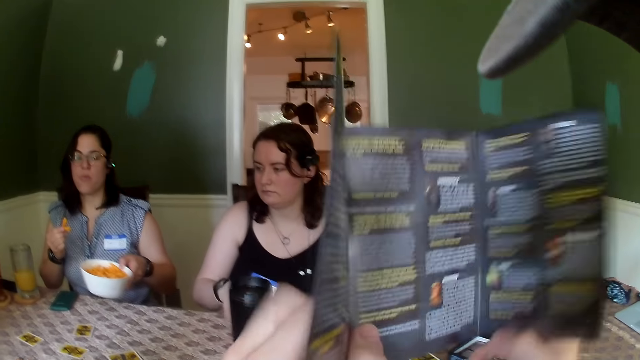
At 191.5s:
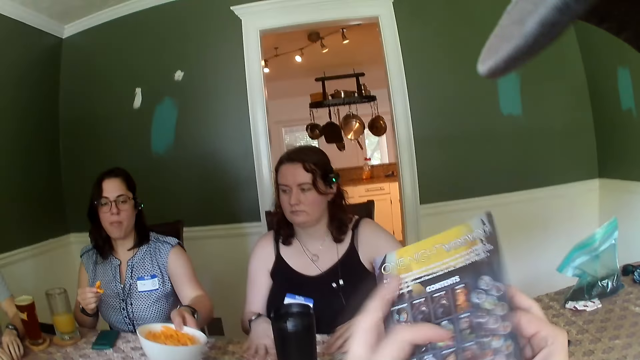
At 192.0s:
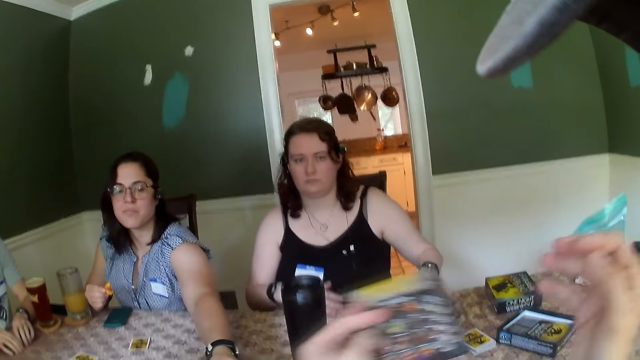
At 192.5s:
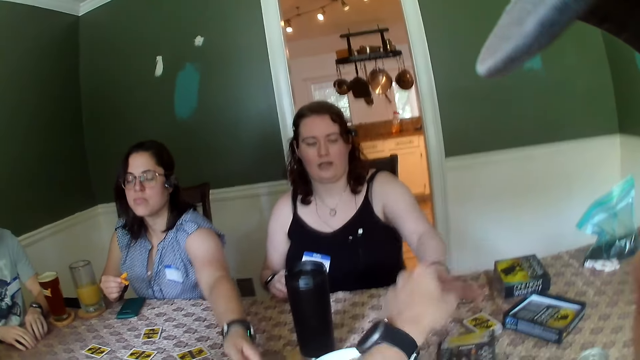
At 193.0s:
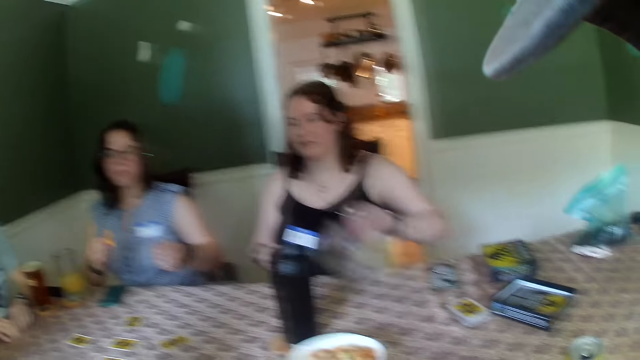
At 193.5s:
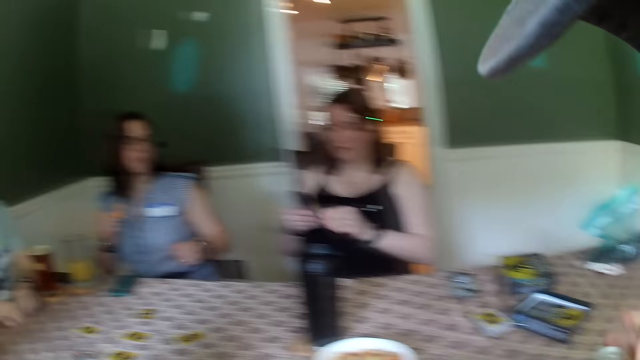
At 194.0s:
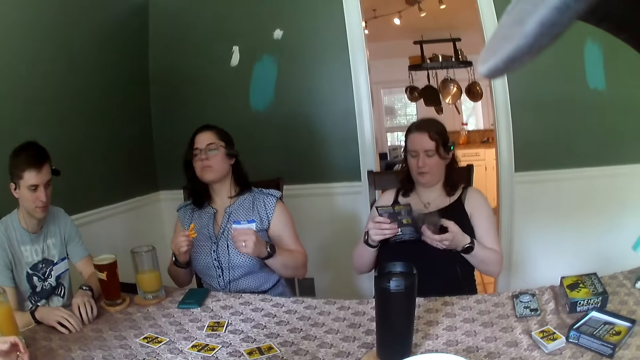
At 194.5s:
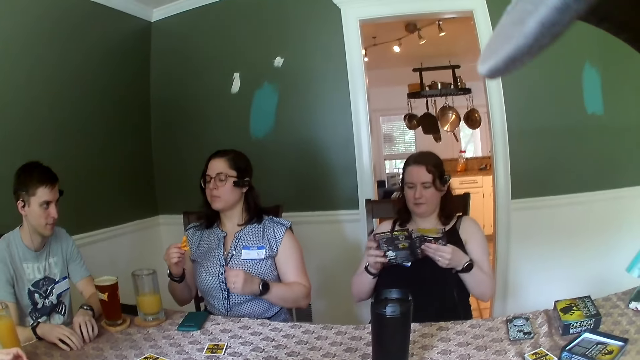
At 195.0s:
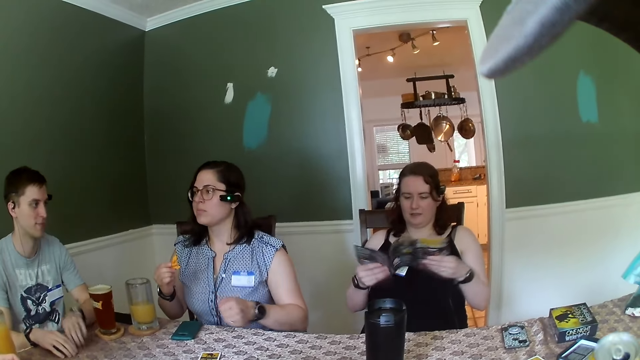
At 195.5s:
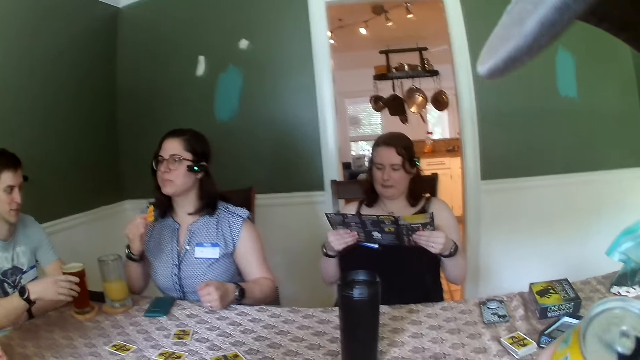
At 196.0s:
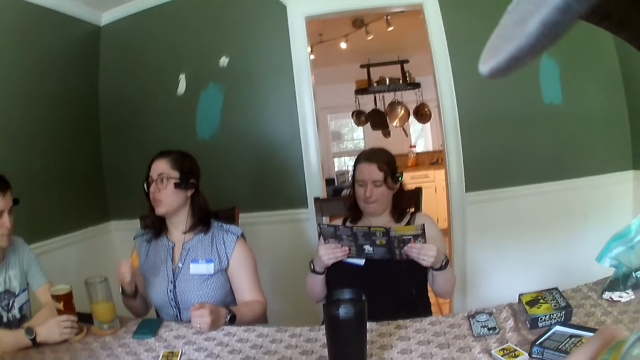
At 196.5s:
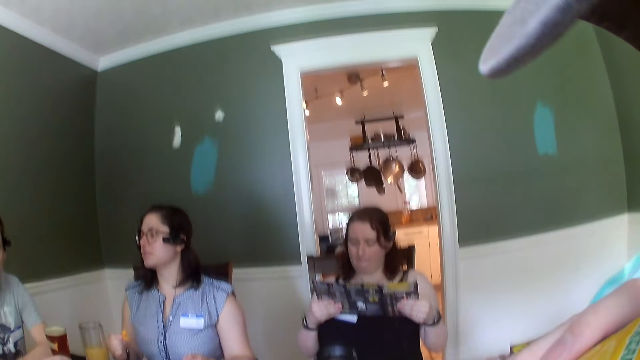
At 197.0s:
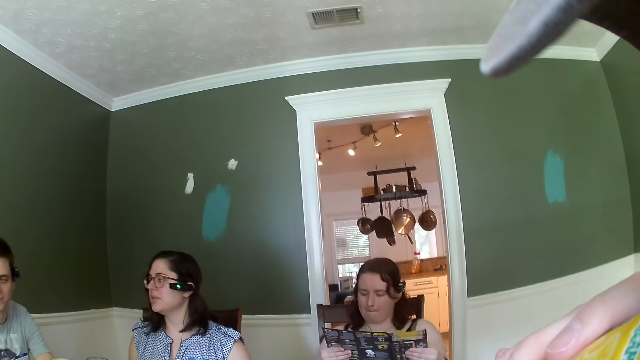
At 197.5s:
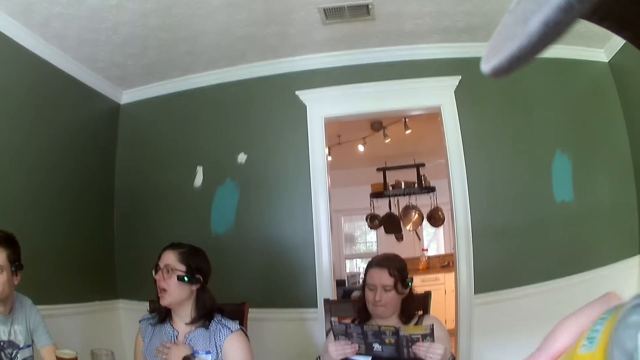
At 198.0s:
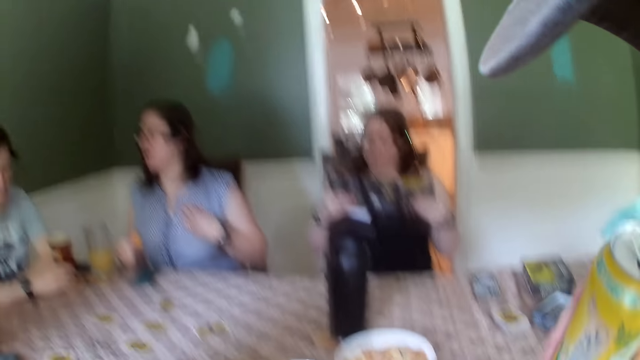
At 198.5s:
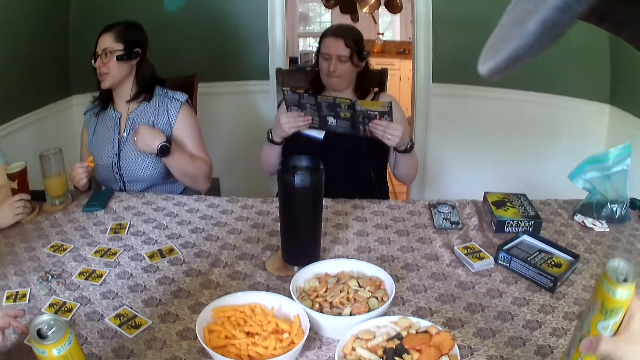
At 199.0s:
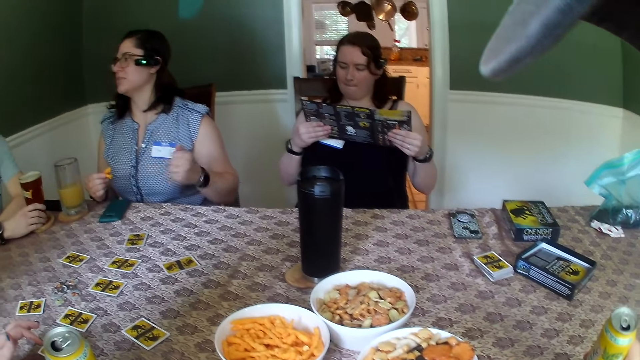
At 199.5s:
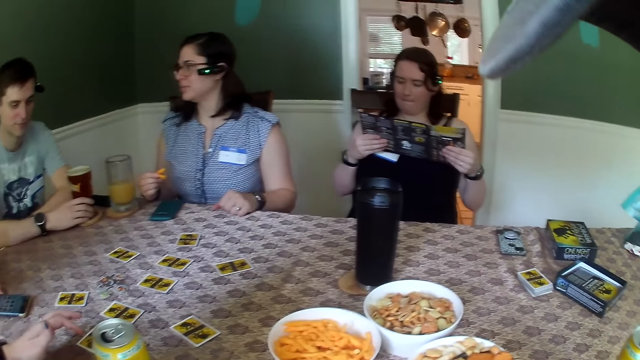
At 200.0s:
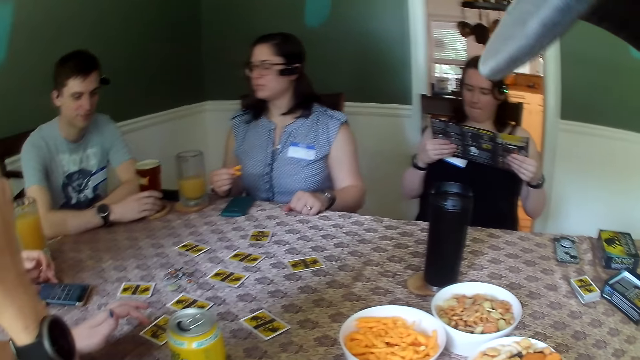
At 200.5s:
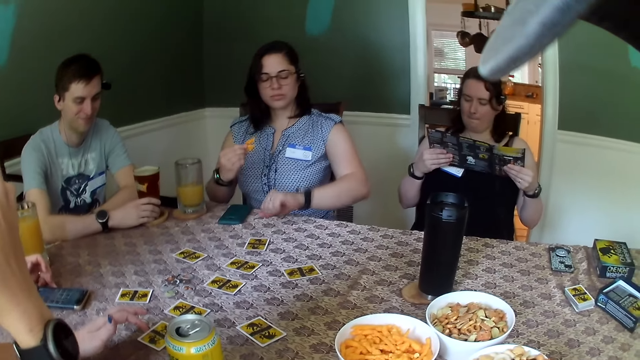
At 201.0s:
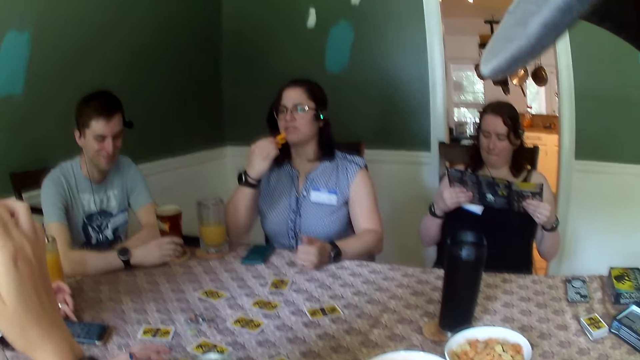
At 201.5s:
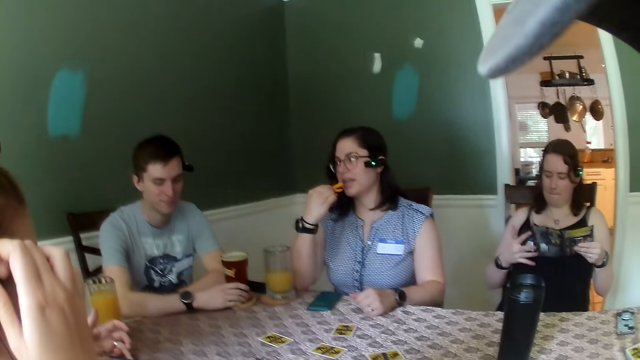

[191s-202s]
The camera wearer folds the paper in hands together. A woman drops the bowl on the table with her left hand. The camera wearer drops the paper on the table with his right hand. Another woman picks up the paper on the table with her left hand, and opens the paper with both hands. A third woman converses with the first woman. Someone talks.

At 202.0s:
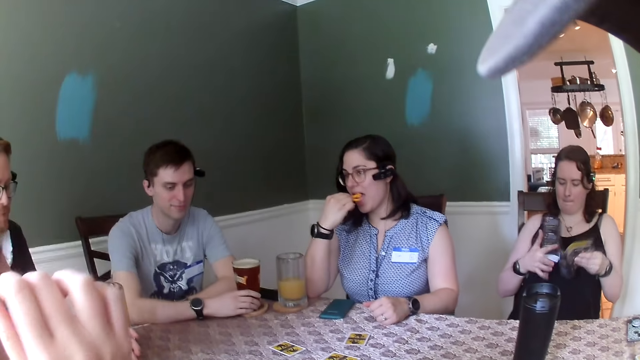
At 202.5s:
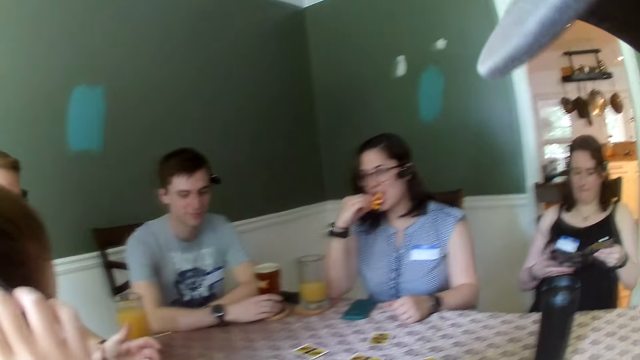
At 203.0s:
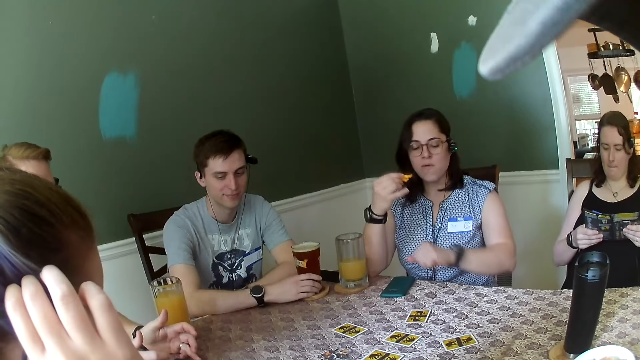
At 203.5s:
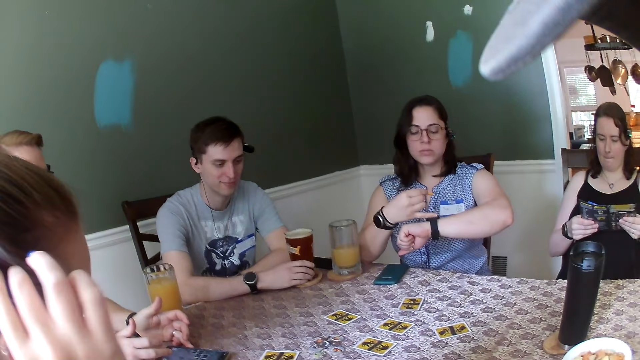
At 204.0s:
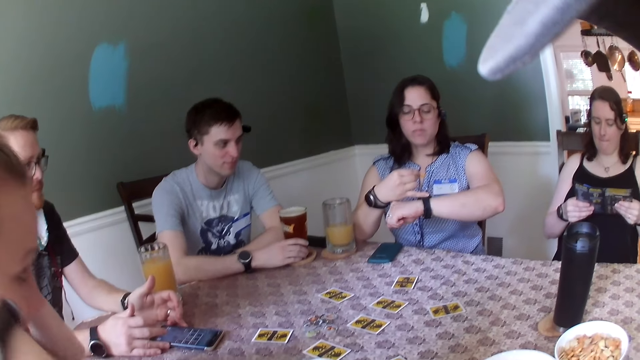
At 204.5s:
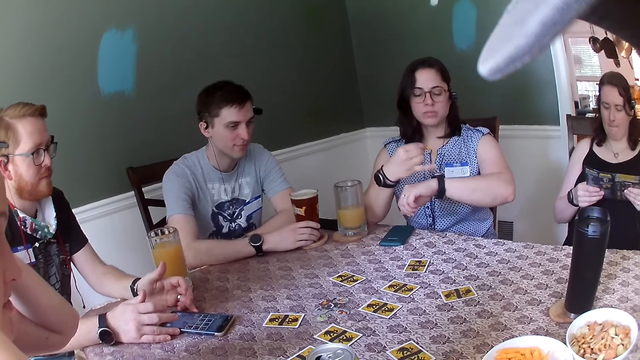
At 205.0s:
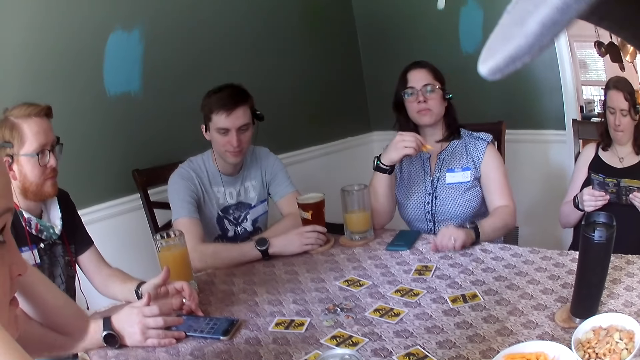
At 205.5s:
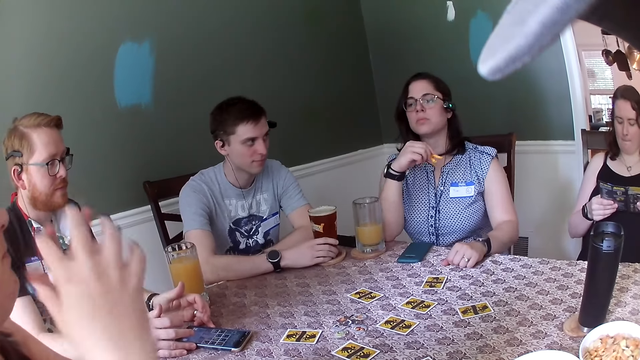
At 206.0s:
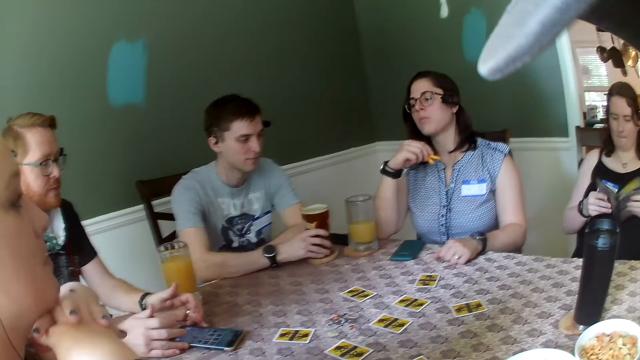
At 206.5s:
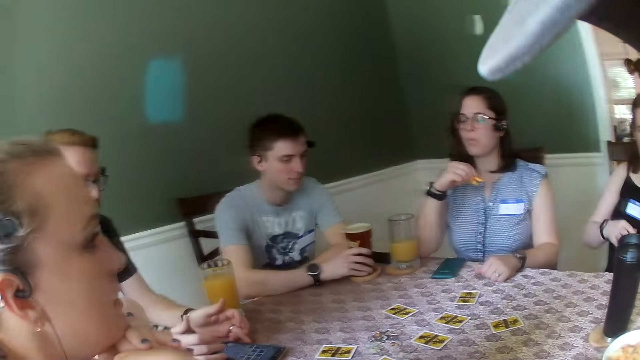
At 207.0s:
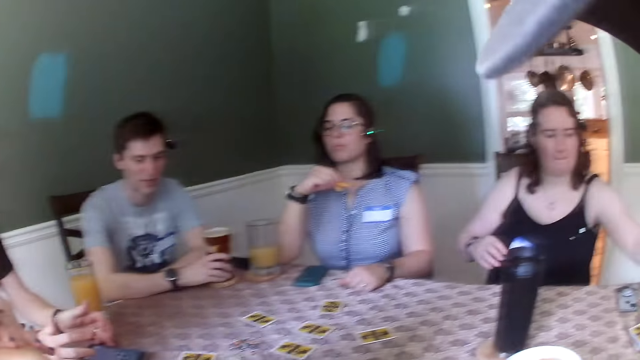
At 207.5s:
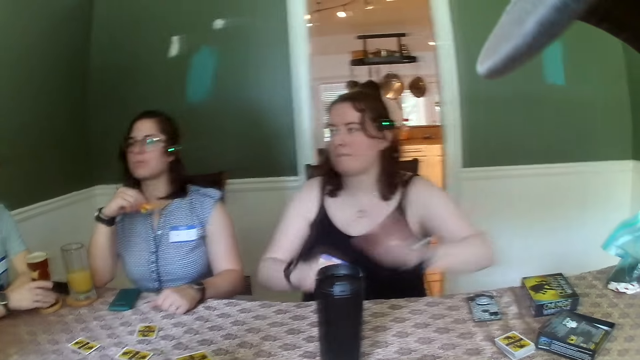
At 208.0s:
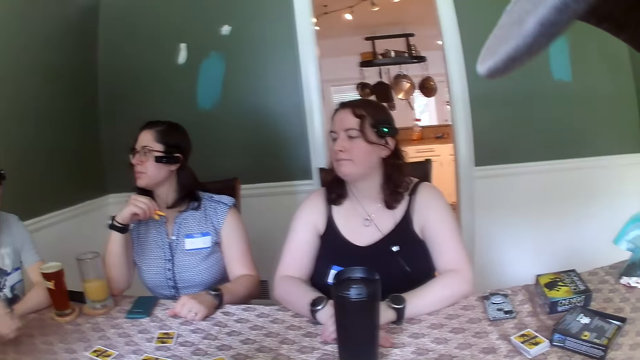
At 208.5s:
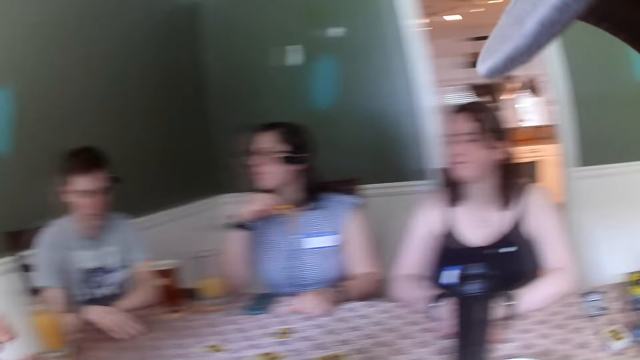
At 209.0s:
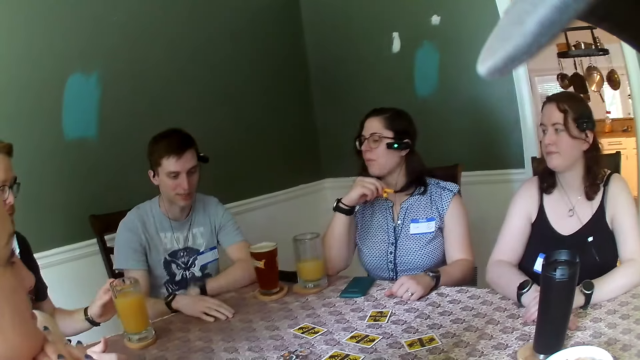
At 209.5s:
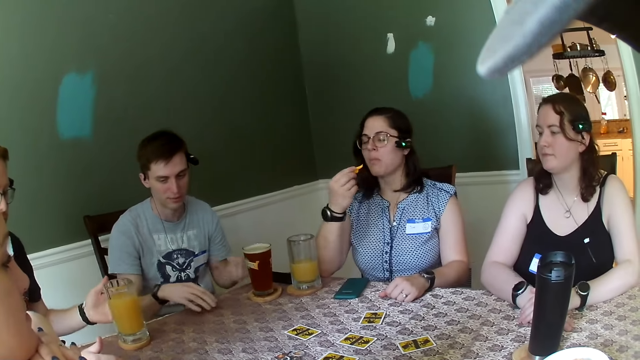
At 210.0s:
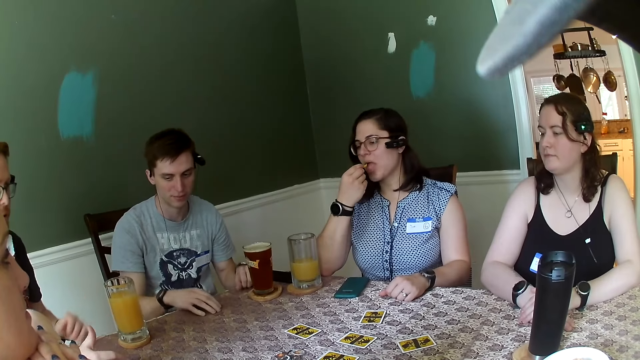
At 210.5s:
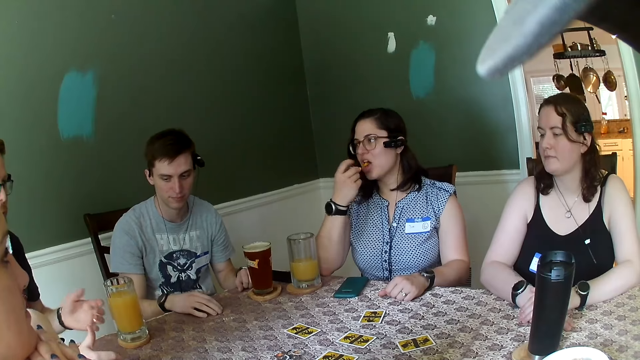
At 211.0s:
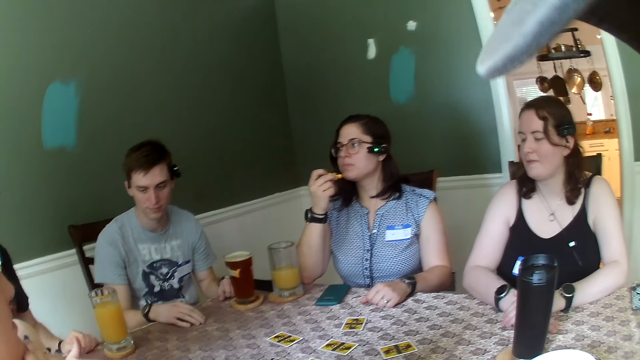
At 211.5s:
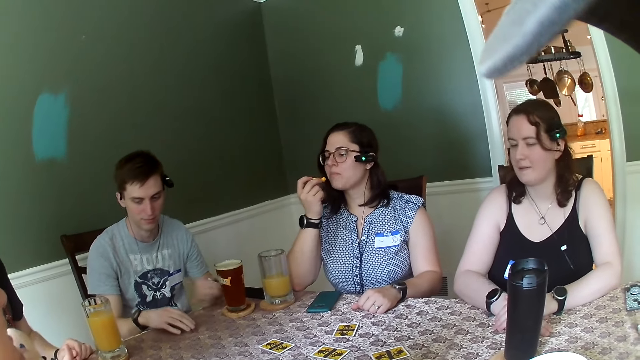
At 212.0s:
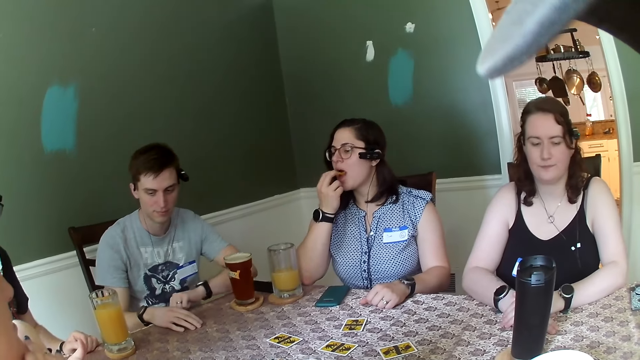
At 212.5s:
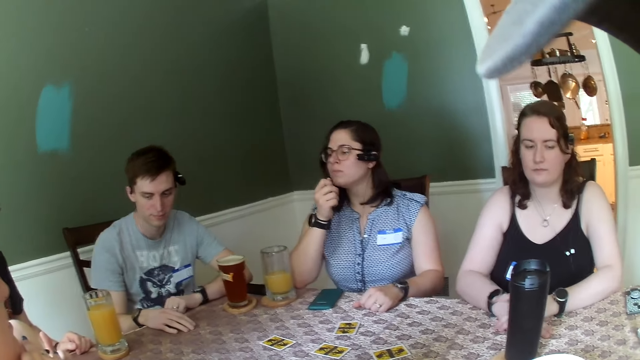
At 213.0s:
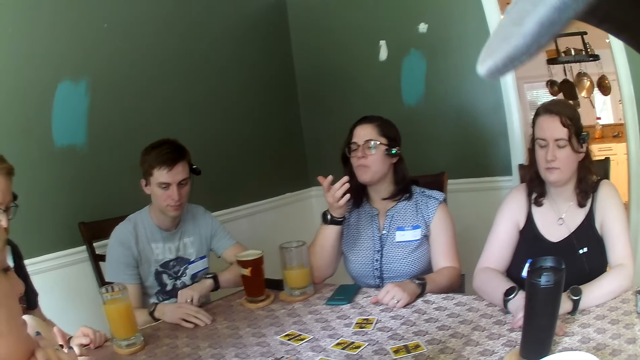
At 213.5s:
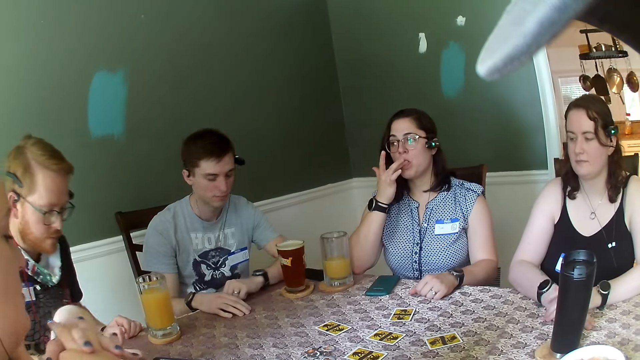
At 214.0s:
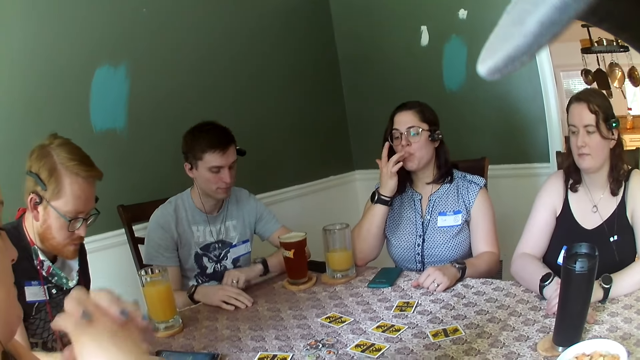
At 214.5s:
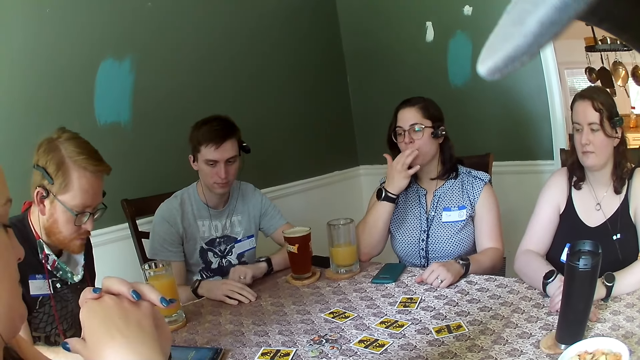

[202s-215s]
A woman adjusts her hair with both hands. Another woman adjusts the watch on her left hand with her right hand. A third woman closes the paper in her hands, and drops the paper on the table with her left hand. A man converses with everyone on the table. Another man converses with everyone on the table.
